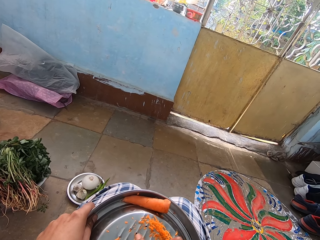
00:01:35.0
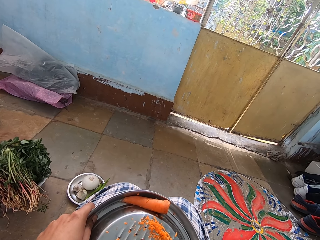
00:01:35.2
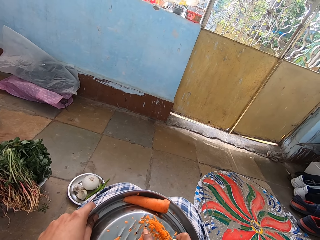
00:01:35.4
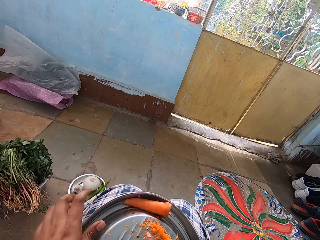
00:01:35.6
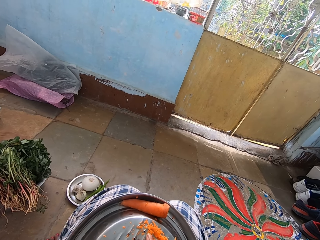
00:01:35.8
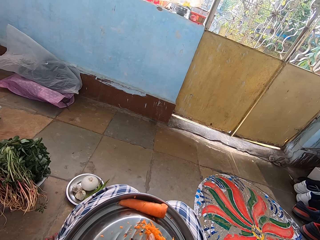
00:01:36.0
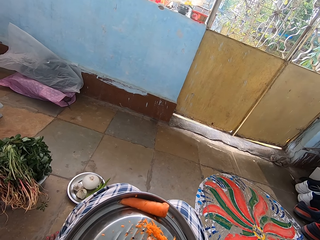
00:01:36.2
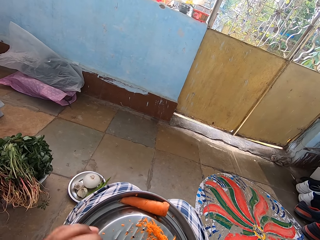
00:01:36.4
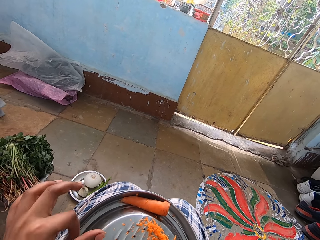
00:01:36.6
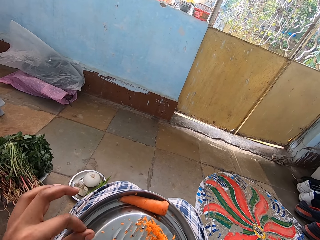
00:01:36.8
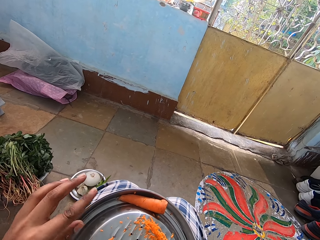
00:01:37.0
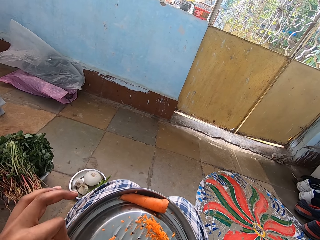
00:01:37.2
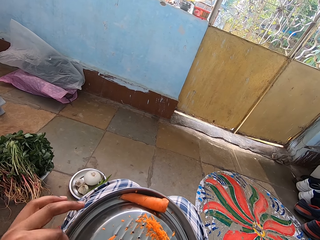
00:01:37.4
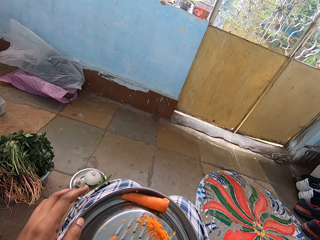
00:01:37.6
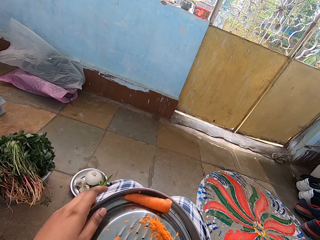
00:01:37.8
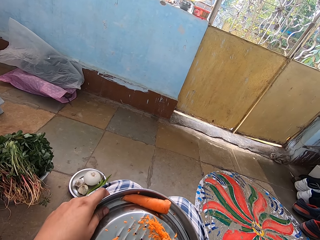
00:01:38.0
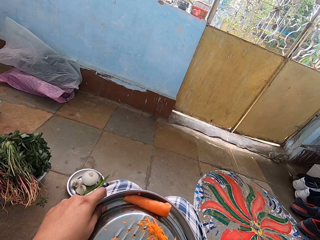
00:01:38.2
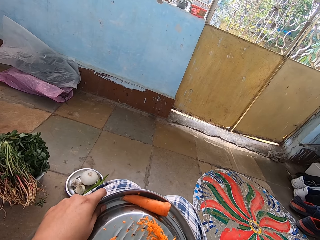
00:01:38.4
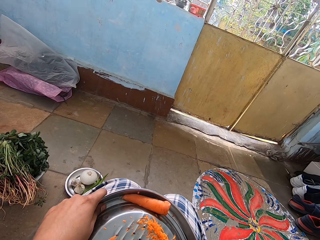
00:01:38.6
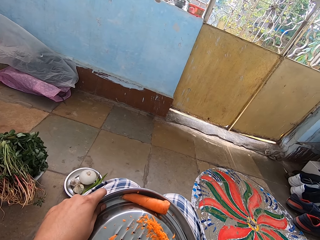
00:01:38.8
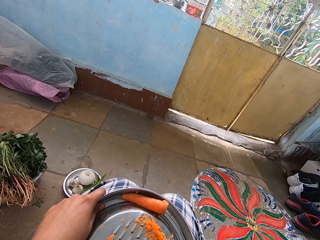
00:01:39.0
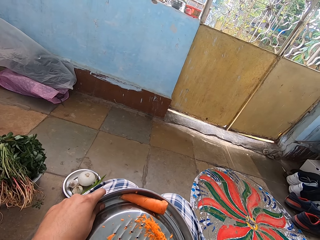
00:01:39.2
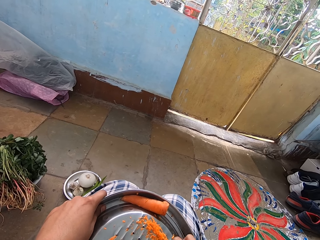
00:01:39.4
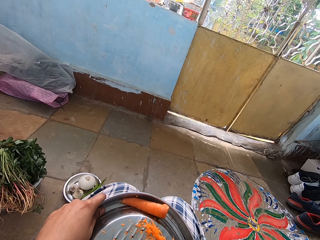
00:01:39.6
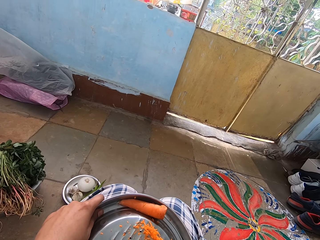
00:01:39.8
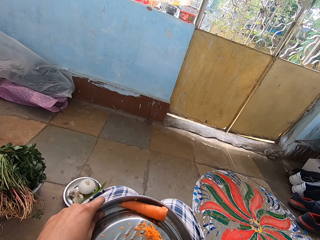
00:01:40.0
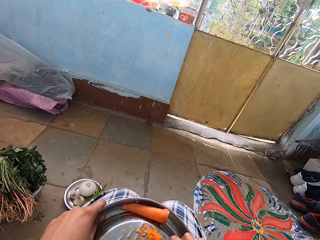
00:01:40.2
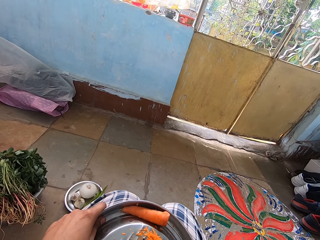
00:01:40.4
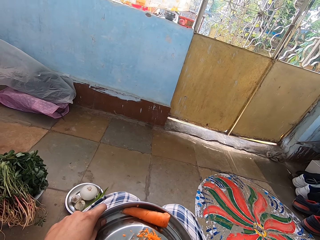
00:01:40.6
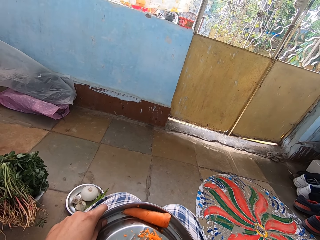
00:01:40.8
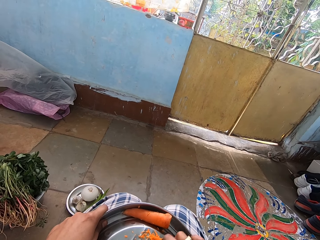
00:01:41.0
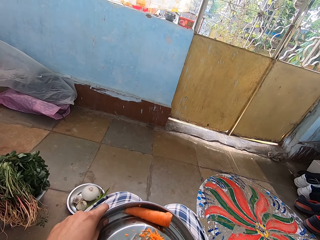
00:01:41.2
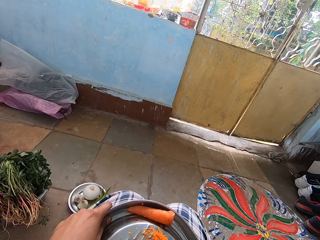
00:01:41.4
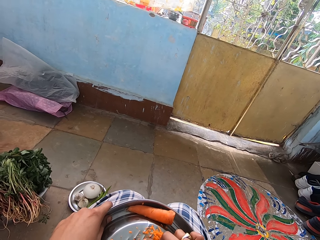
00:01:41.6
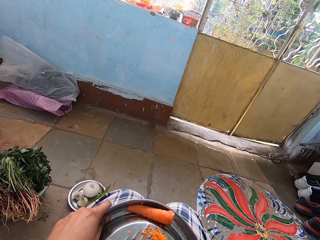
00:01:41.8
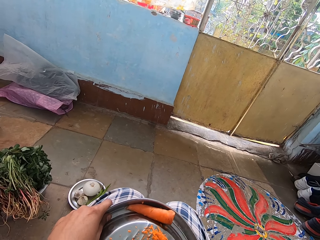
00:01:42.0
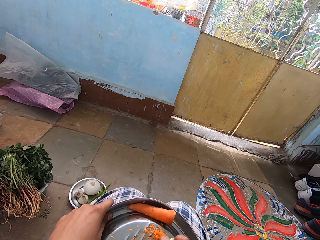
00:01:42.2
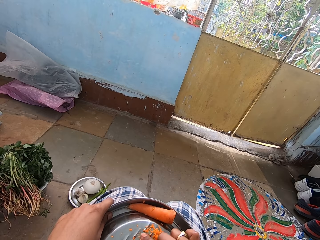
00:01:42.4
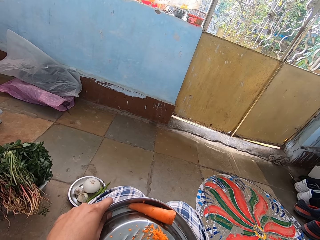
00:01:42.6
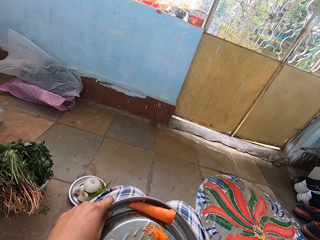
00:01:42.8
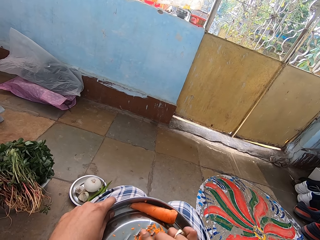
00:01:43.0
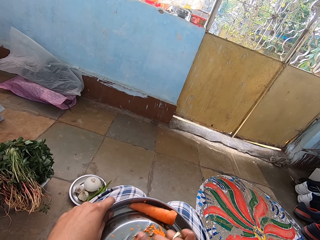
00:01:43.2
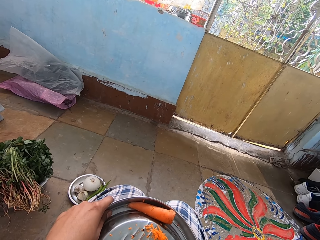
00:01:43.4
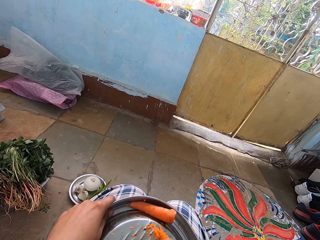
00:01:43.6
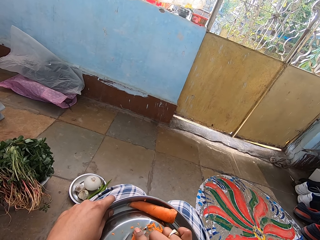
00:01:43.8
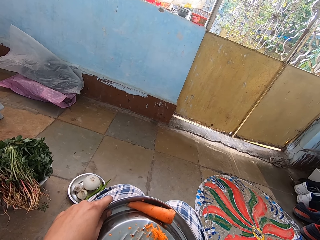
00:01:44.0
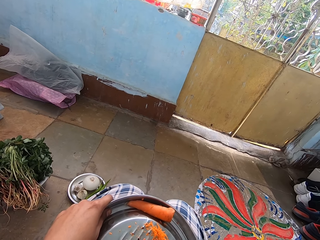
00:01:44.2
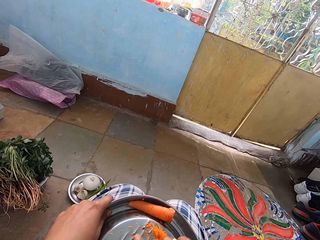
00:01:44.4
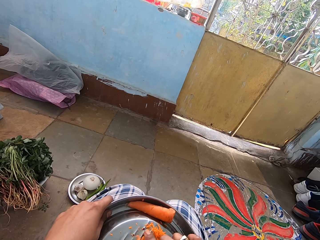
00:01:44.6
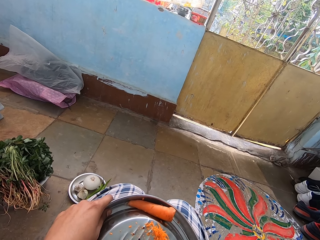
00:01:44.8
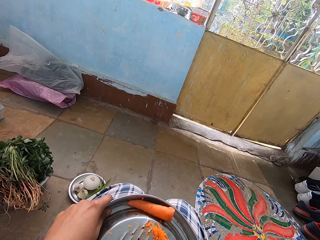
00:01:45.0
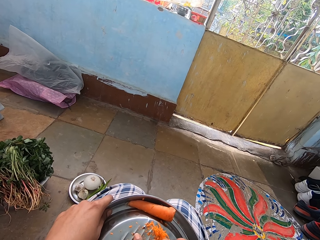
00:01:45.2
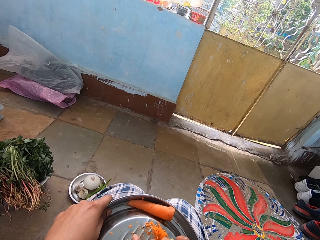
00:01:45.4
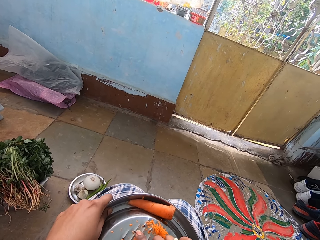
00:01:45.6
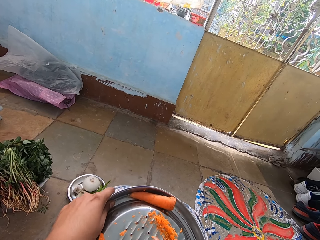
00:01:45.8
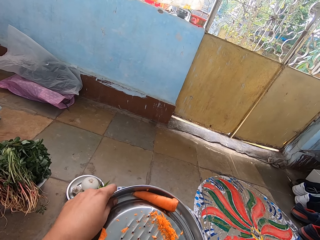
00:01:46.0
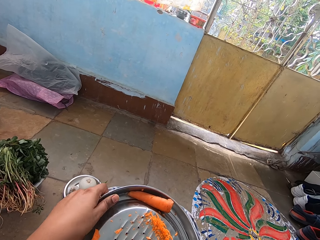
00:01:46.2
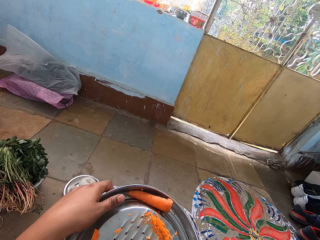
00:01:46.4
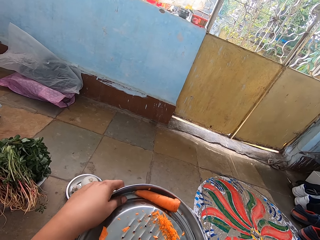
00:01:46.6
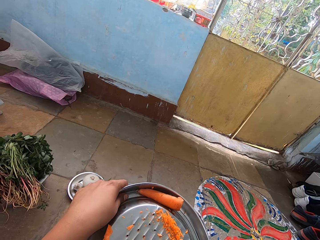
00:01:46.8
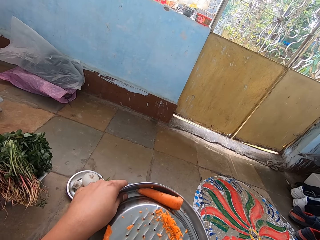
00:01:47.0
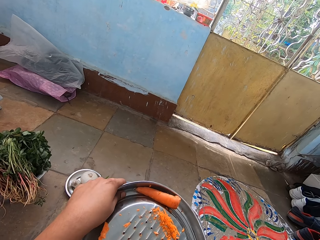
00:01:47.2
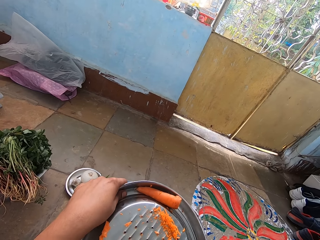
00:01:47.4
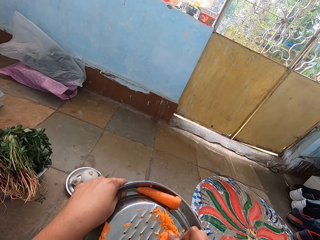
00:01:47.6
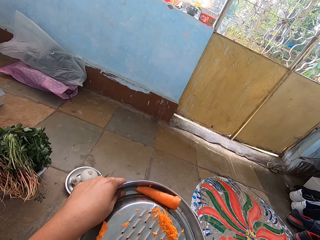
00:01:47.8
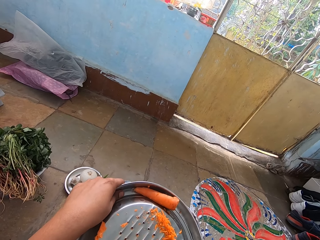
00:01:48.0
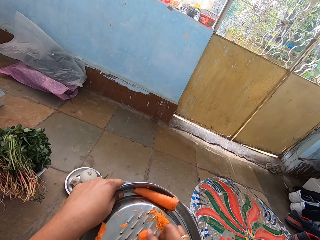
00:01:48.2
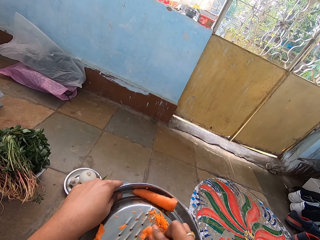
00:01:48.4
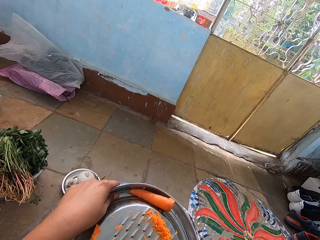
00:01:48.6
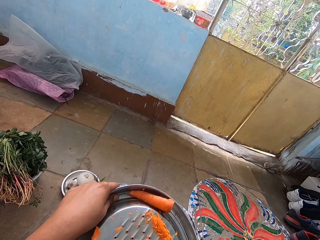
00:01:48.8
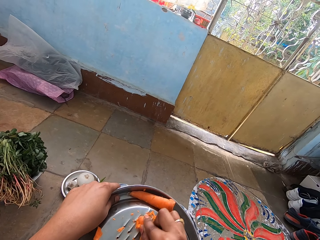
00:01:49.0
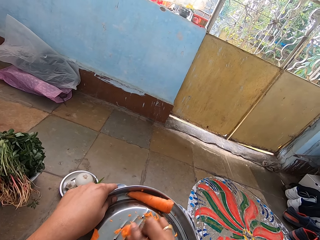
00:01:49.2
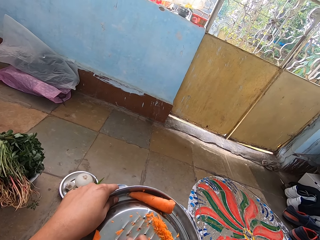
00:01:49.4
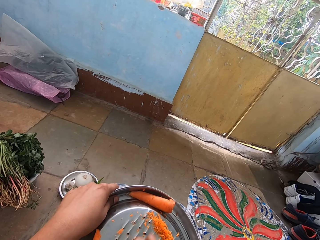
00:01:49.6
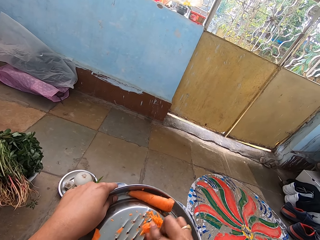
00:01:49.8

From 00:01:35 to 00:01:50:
The camera wearer moves left fingers. They hold a grater on the lap. They grate a carrot with the grater. They adjust the grater on the lap. They grate the carrot with the grater. They hold the grater on the lap.

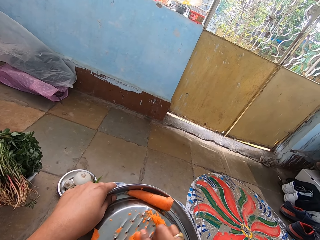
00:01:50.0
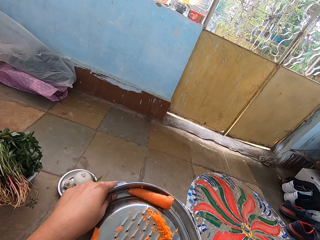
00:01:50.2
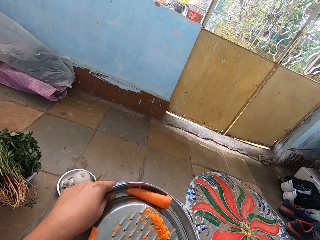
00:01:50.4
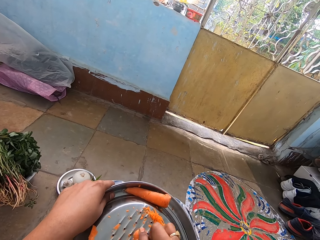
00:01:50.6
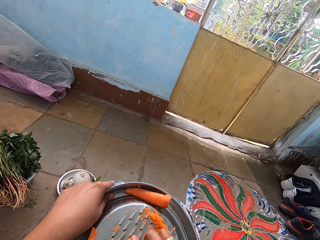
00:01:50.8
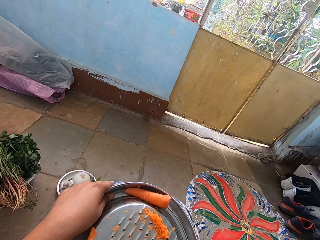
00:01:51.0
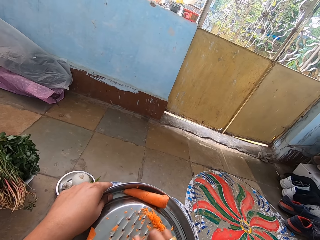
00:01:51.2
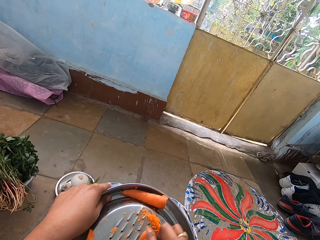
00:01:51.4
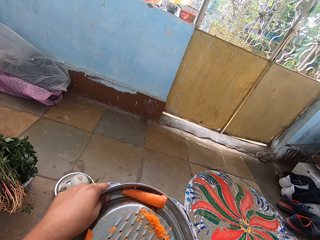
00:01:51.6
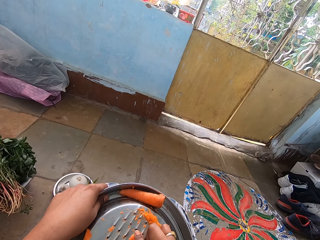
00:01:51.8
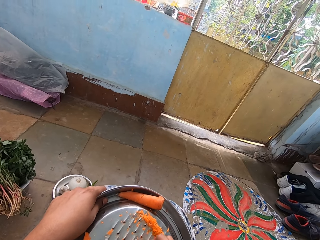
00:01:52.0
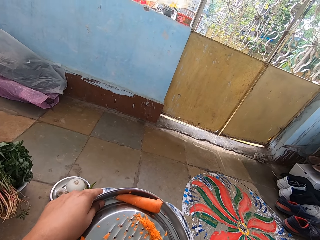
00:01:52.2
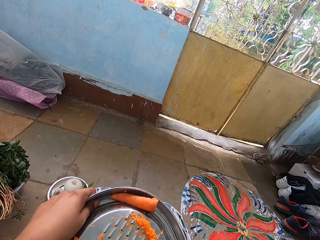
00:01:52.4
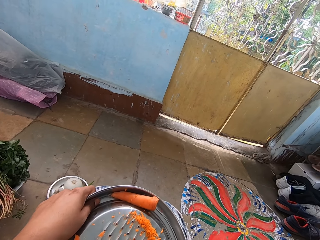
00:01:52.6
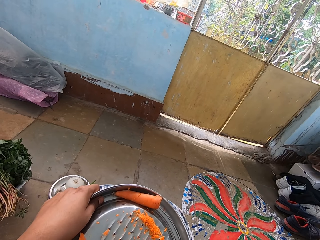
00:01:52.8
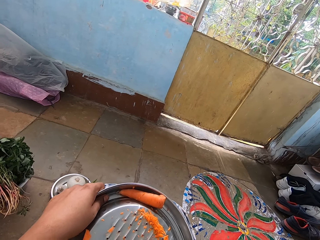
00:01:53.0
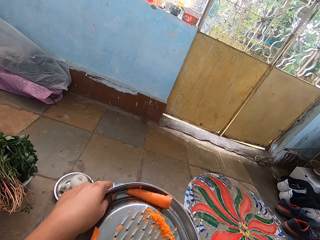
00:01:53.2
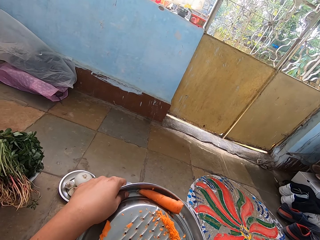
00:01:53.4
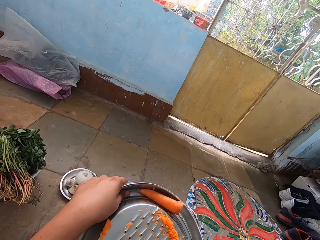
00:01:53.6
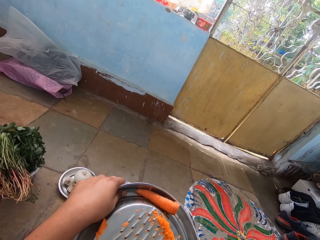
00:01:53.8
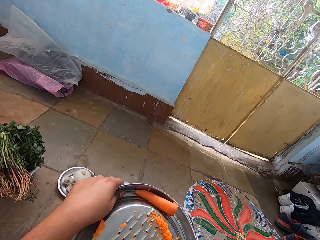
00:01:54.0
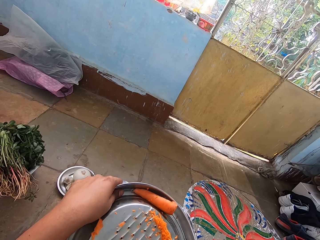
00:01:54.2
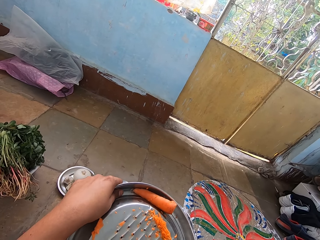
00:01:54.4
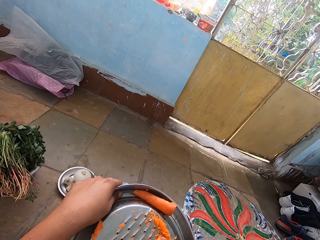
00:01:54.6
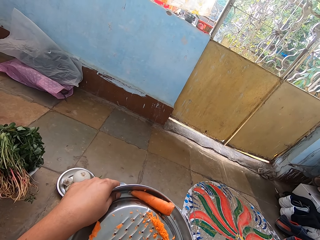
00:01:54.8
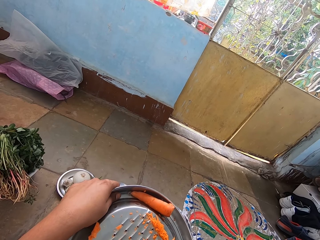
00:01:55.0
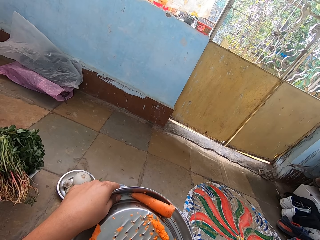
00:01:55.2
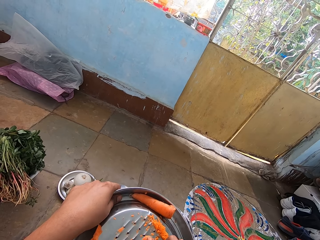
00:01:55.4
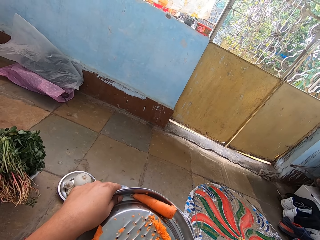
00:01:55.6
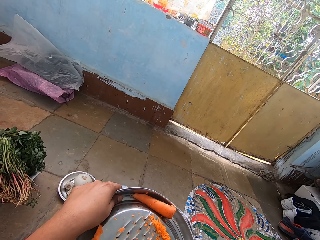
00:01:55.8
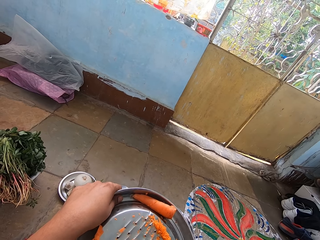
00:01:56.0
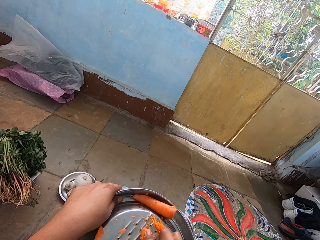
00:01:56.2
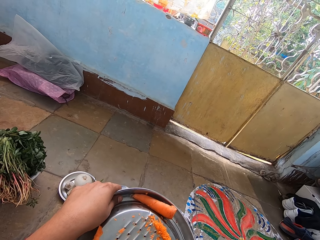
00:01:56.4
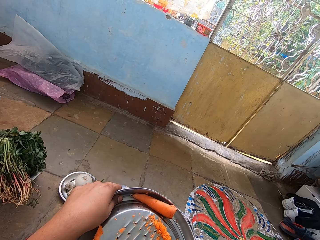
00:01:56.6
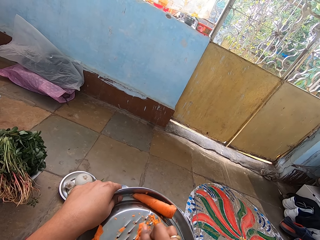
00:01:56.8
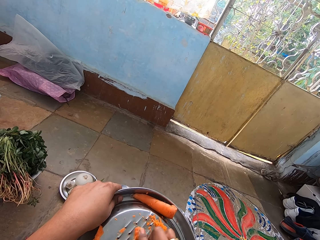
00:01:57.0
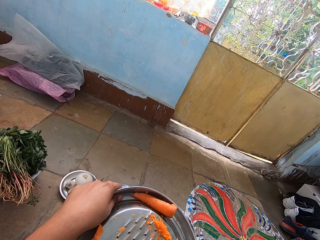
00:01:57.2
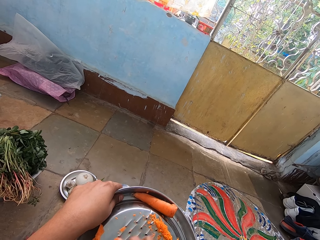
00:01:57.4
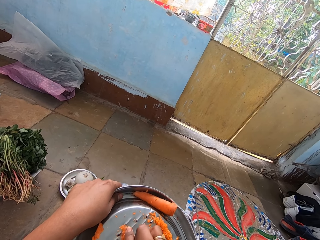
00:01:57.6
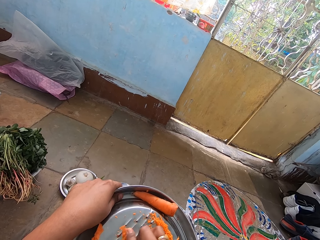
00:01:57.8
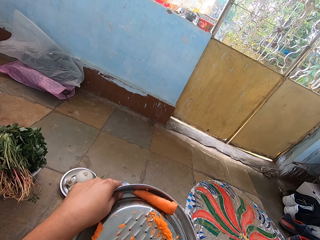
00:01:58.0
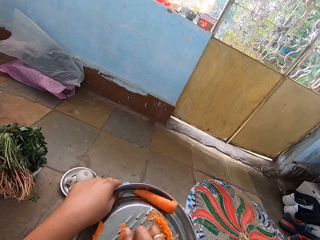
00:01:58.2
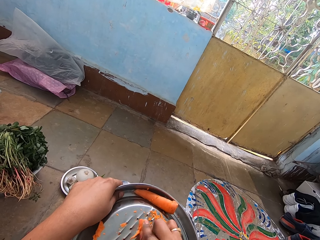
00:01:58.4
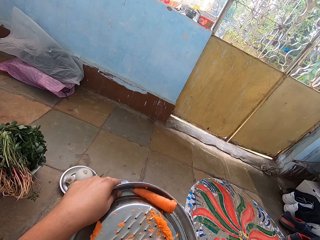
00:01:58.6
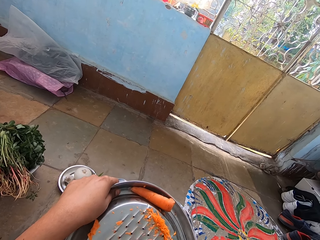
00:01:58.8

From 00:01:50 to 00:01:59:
The camera wearer holds a grater on the lap. They grate a carrot with the grater. They hold the grater on the lap.
